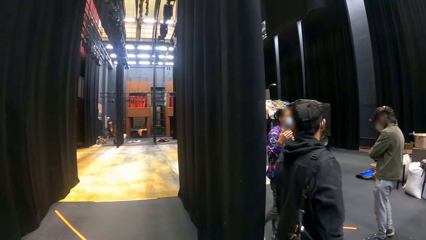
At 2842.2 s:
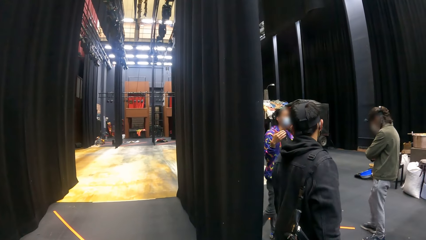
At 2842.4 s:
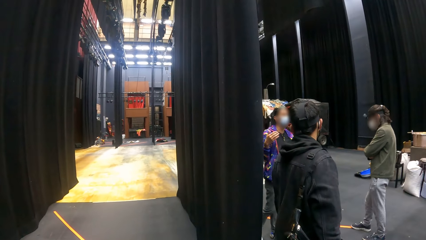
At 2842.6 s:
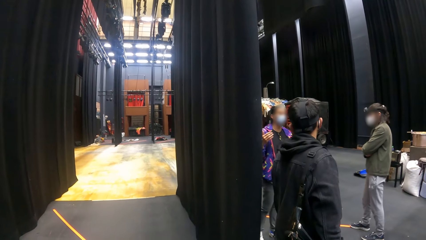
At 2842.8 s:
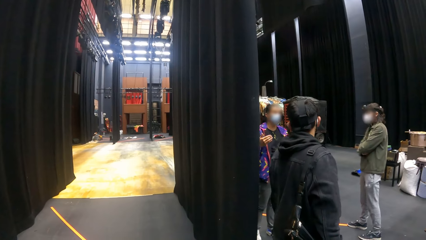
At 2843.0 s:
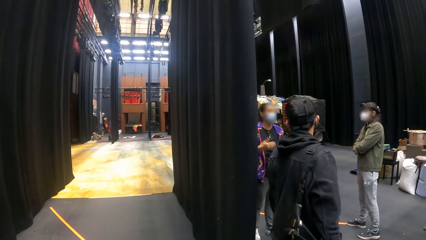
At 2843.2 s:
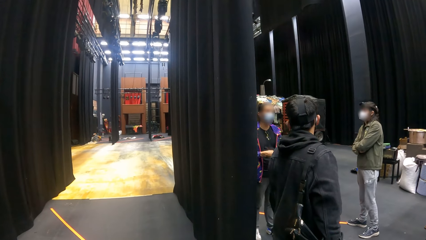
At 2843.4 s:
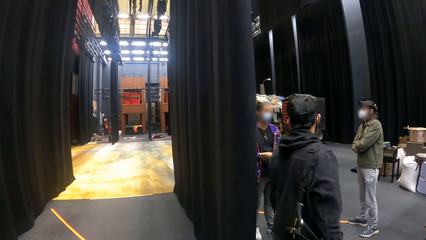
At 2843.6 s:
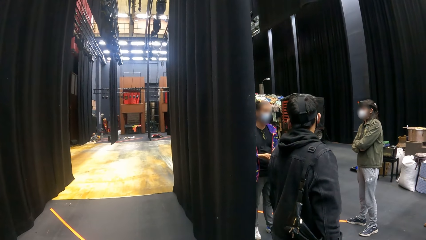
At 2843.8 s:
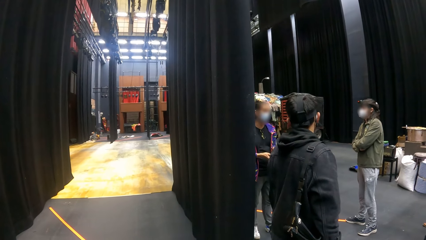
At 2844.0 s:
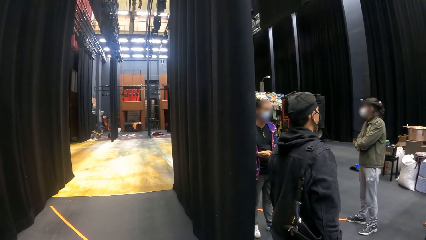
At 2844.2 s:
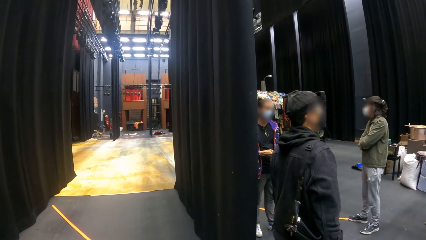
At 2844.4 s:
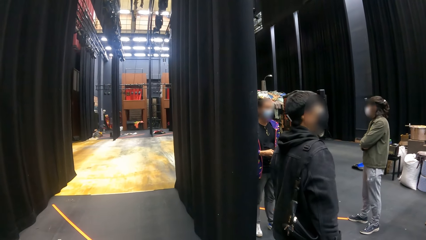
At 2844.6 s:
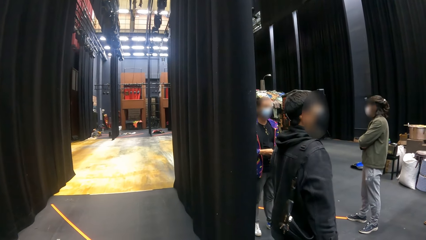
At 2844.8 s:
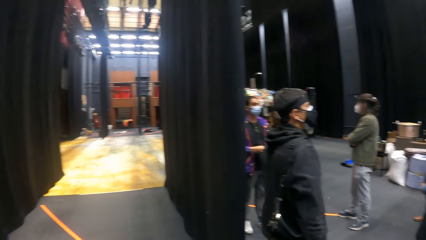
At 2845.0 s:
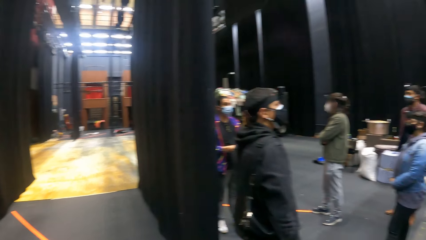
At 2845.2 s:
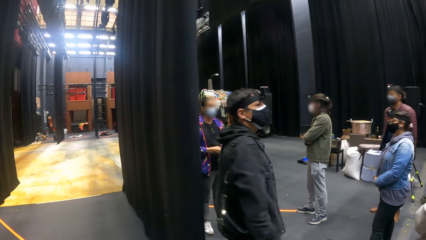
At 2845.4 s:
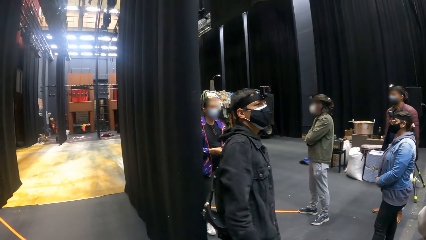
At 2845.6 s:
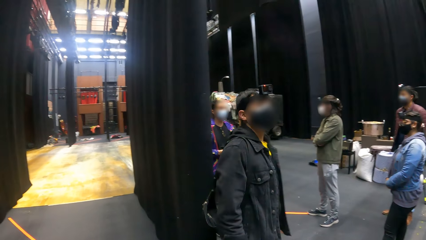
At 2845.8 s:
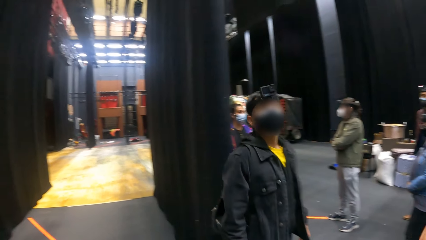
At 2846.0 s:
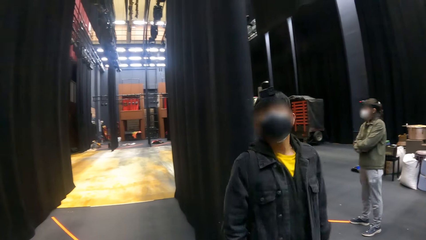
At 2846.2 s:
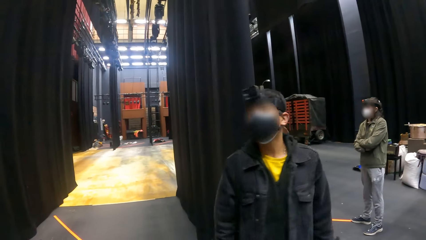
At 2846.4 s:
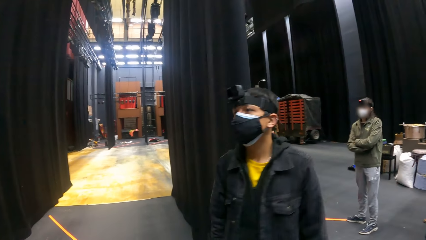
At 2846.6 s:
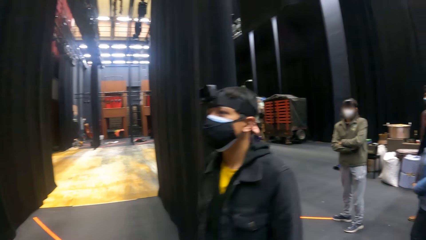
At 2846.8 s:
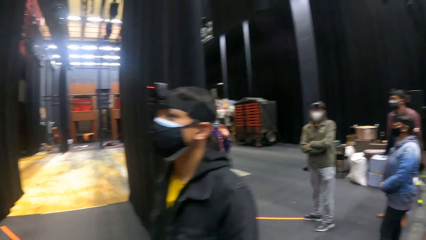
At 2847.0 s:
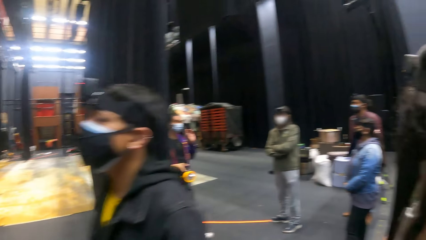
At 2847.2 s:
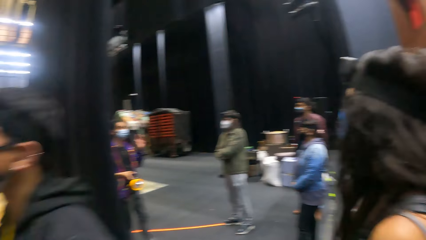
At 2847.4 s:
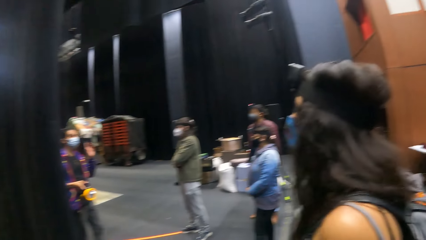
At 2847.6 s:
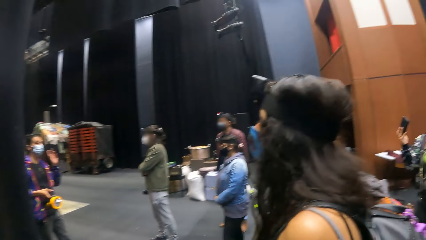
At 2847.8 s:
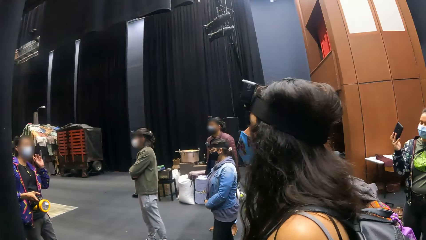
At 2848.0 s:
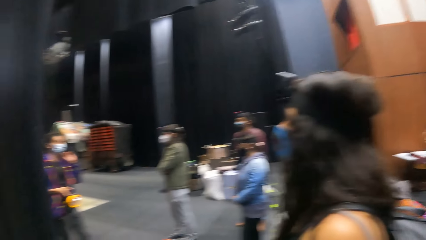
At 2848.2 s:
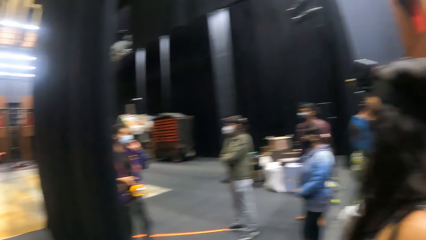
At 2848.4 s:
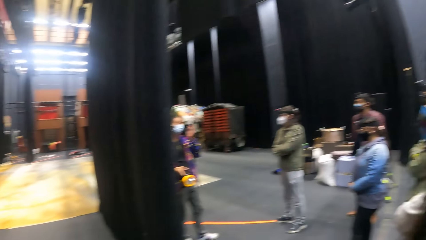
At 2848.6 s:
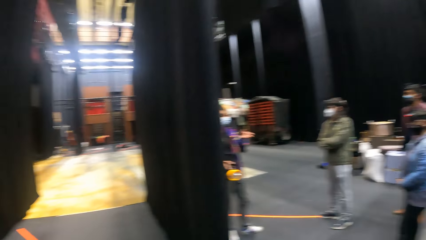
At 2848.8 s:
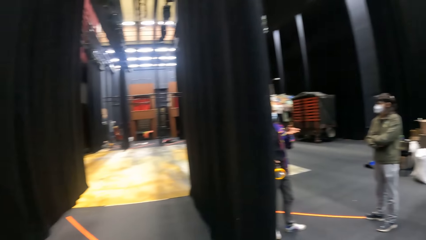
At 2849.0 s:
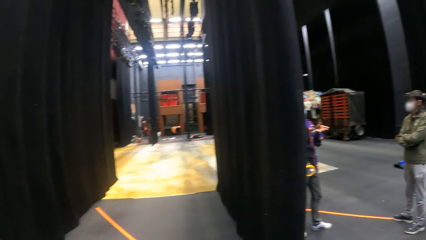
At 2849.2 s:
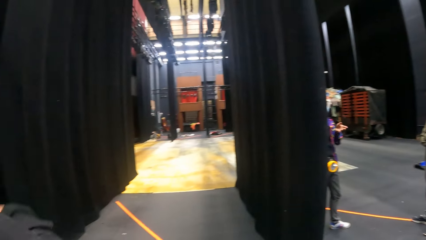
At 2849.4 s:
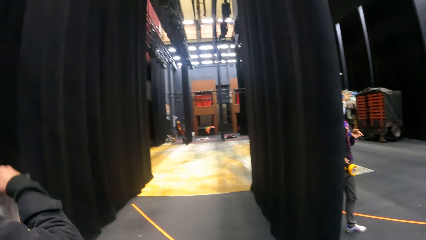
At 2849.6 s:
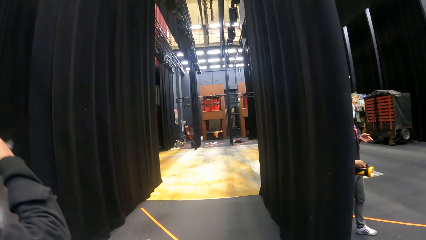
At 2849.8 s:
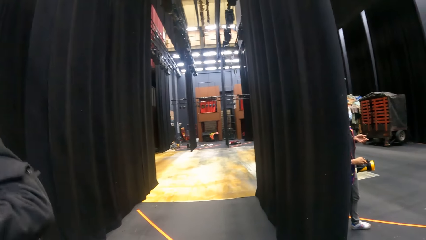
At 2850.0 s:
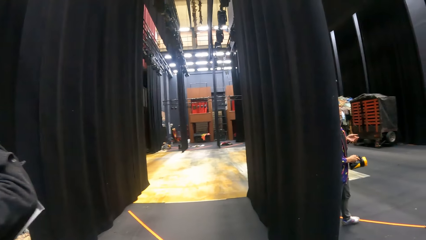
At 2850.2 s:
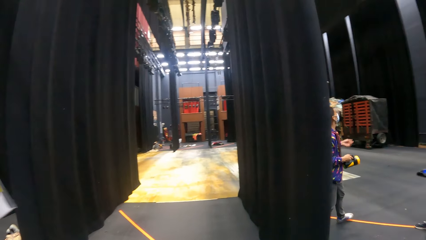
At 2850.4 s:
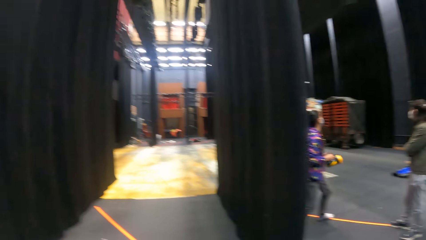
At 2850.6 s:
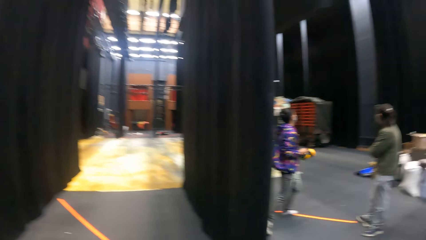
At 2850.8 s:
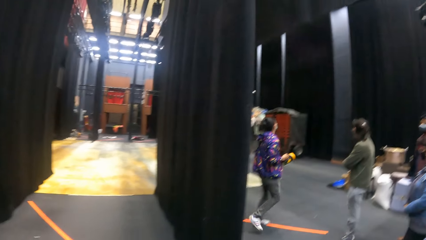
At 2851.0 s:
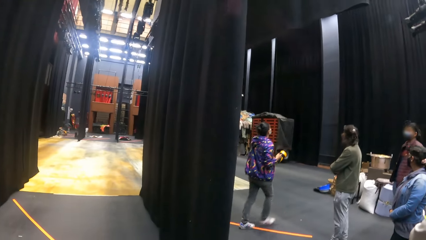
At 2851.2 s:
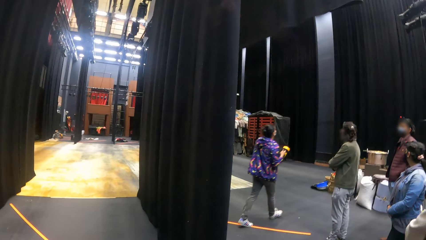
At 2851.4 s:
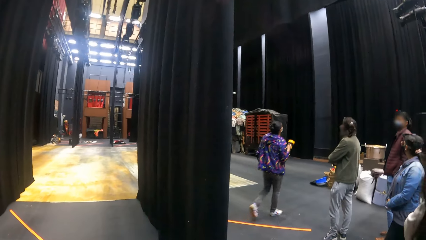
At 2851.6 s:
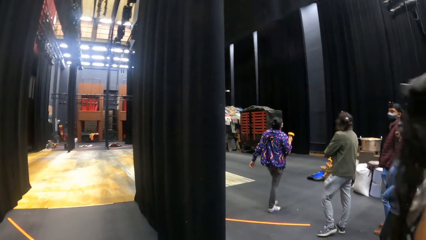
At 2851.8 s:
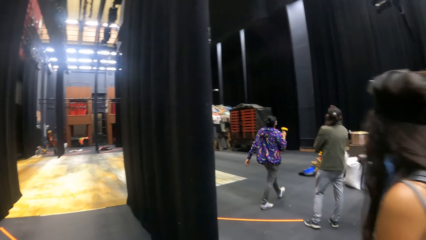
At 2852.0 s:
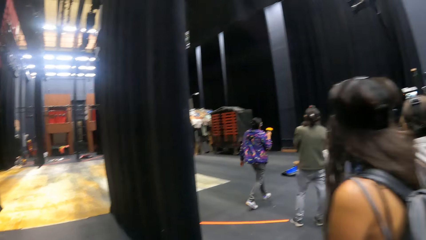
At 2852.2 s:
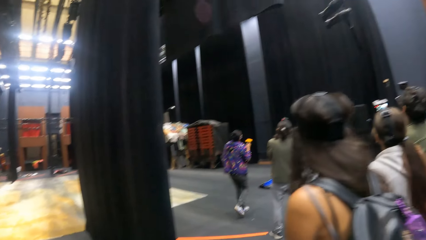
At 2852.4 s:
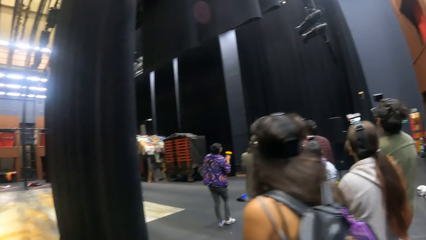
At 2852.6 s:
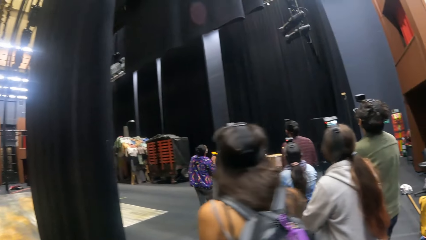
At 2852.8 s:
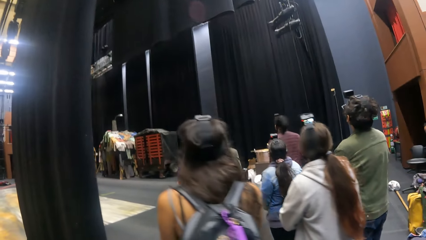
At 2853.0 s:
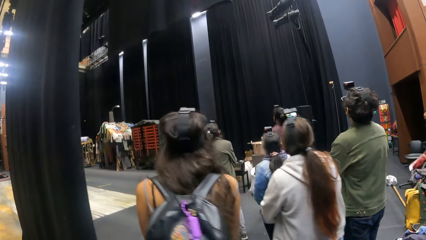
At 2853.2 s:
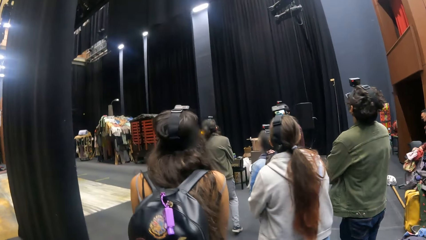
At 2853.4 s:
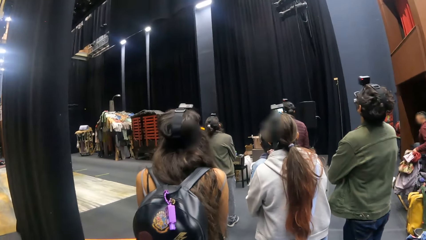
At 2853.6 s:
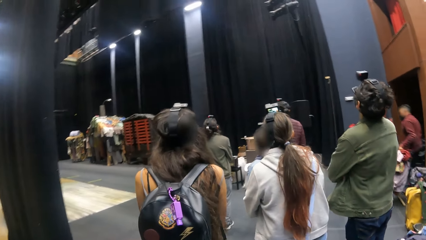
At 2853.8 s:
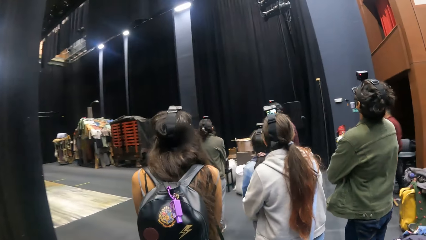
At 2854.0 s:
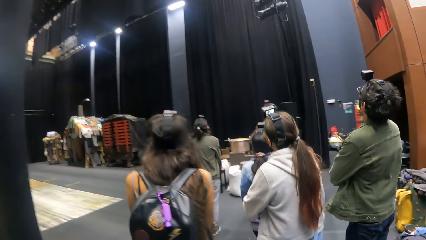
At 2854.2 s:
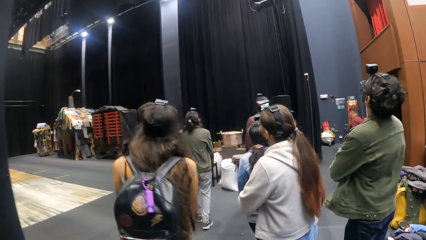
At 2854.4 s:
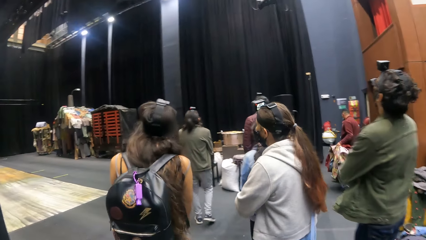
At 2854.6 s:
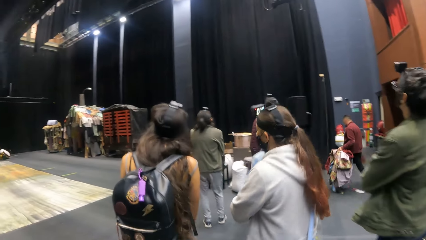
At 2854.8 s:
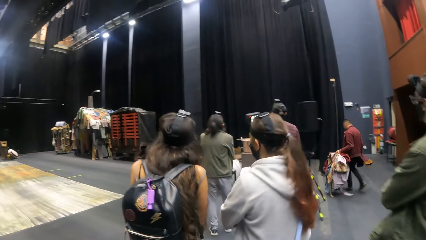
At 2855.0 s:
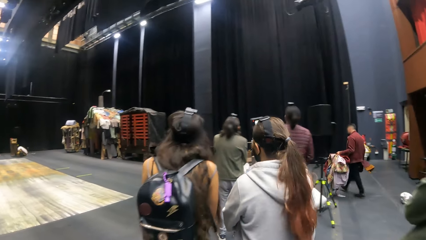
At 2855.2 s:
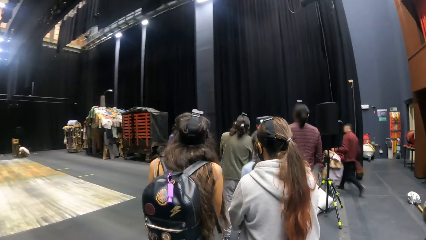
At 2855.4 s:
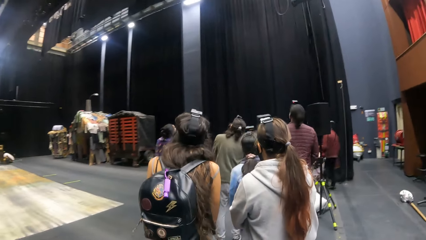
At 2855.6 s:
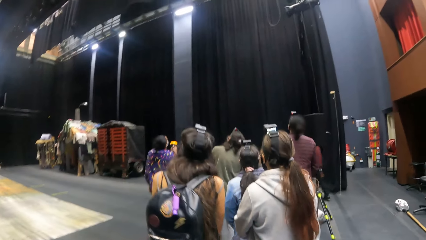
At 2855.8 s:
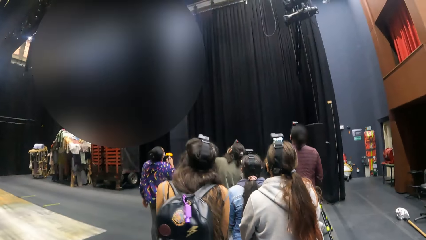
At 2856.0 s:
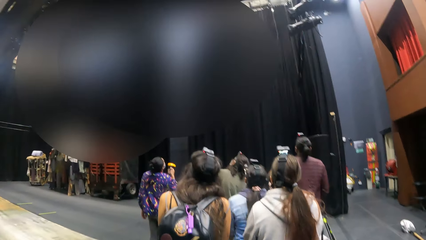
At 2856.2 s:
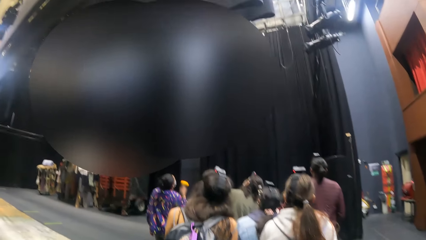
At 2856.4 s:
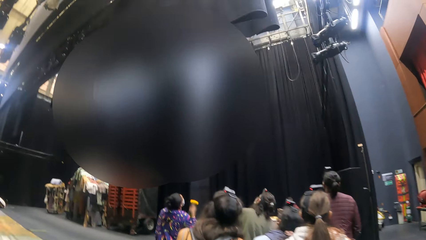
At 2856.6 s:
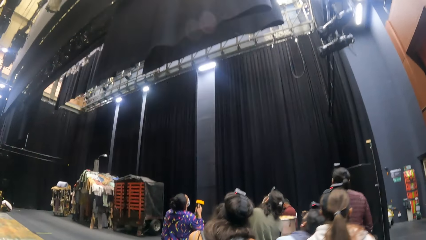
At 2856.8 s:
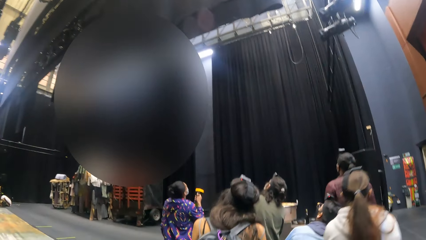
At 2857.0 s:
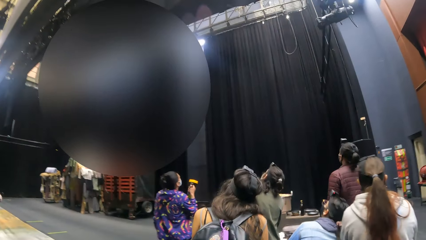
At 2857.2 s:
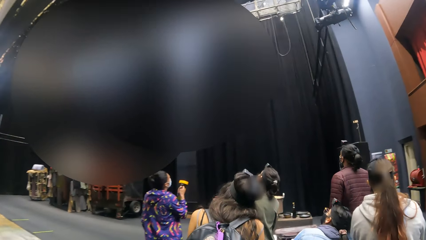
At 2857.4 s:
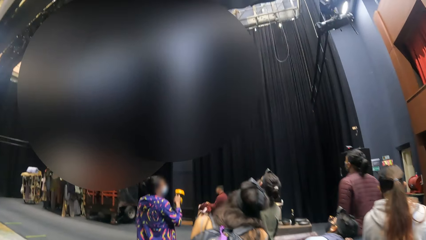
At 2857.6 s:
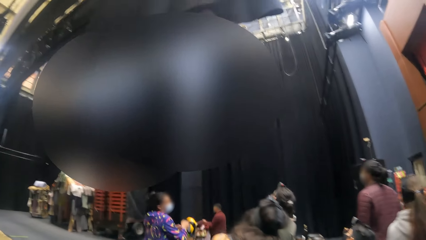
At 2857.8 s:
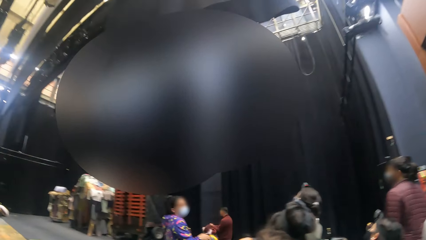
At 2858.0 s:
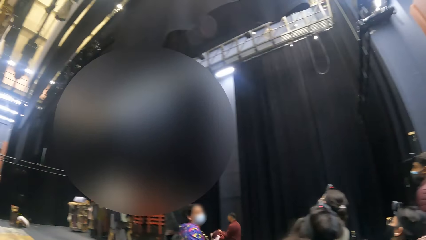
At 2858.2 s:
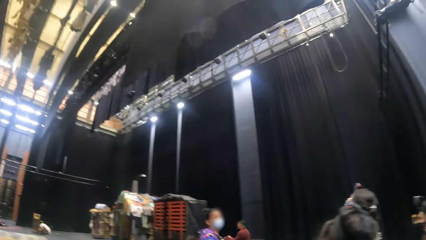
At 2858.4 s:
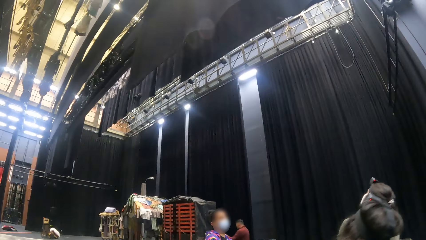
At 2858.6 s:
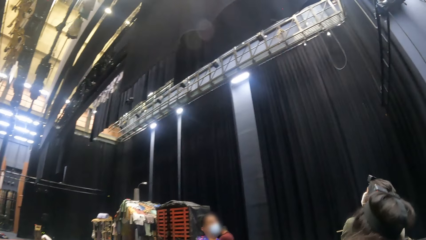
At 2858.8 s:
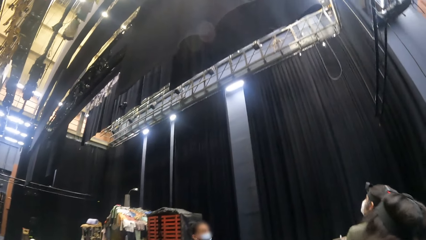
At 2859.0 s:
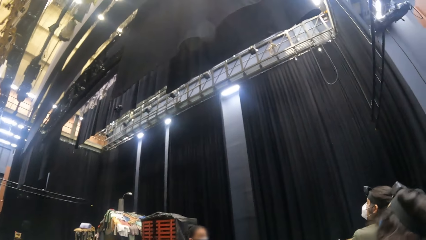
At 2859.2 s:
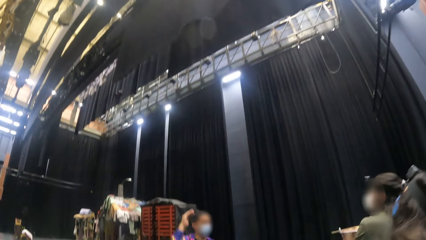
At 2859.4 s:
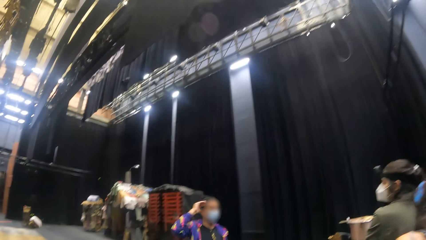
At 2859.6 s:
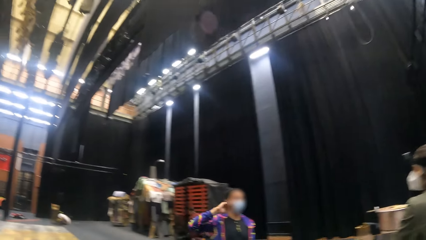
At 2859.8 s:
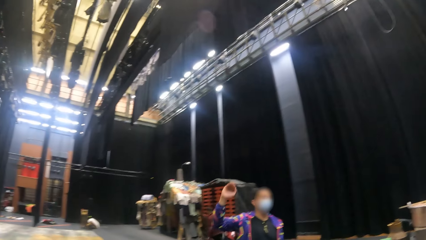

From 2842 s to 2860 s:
Someone talks to the crowd. A man holds a torch in his right hand. Another person walks around. The camera wearer looks around. They walk around. They look around.
